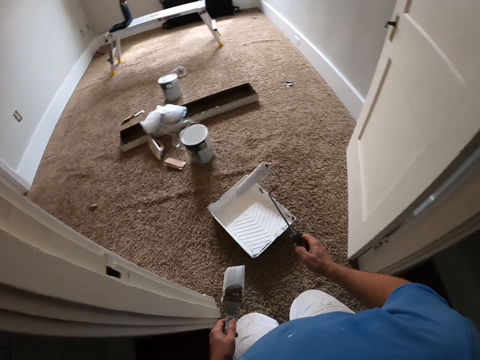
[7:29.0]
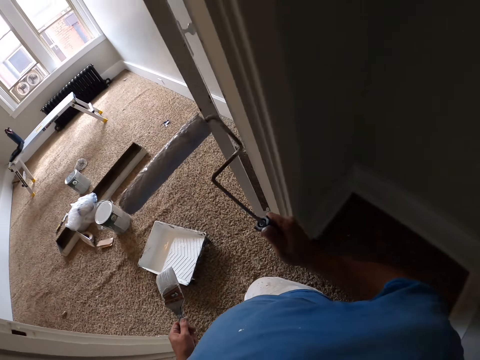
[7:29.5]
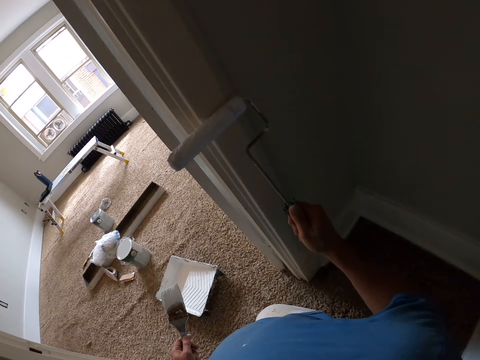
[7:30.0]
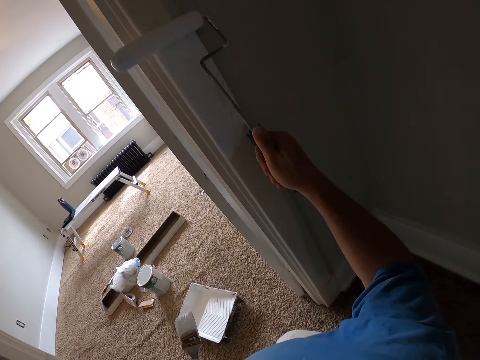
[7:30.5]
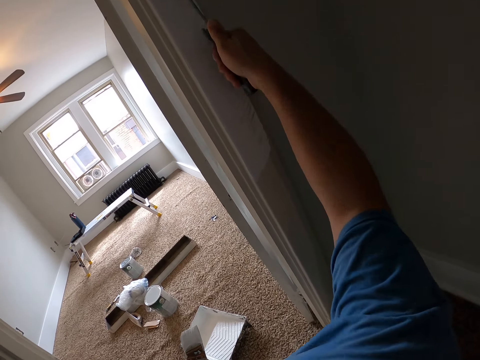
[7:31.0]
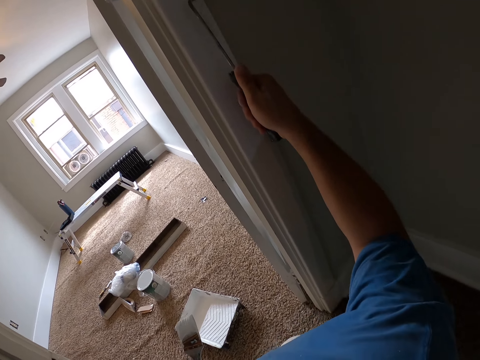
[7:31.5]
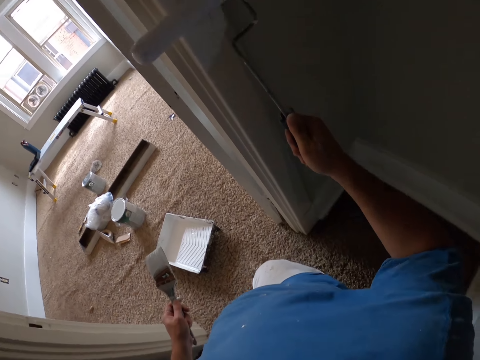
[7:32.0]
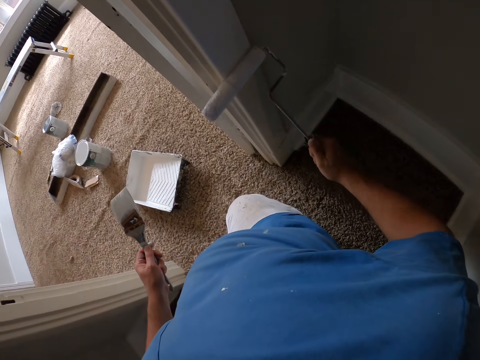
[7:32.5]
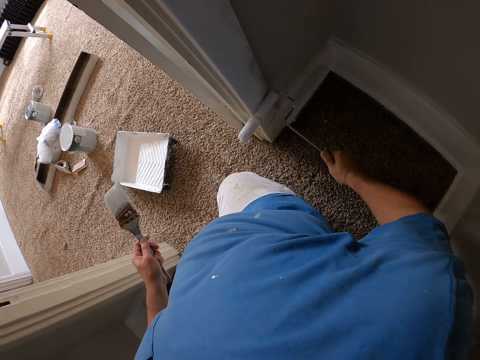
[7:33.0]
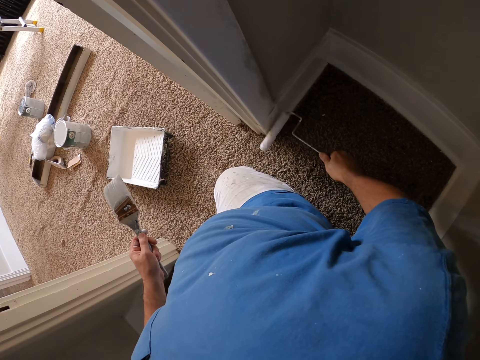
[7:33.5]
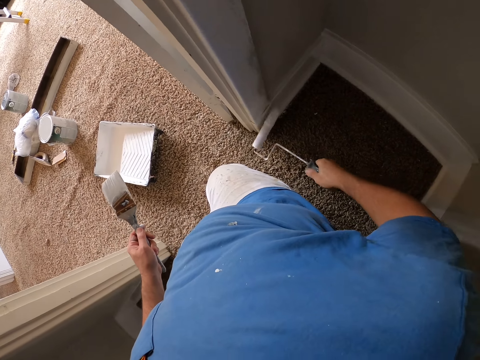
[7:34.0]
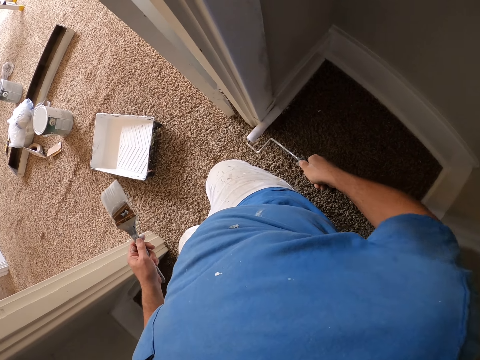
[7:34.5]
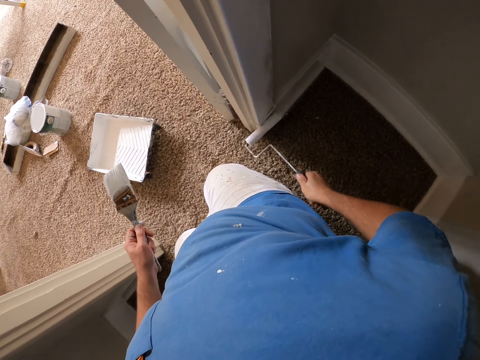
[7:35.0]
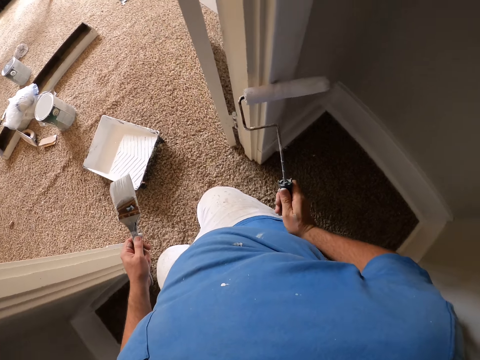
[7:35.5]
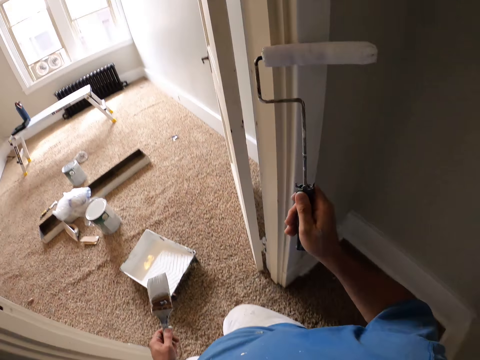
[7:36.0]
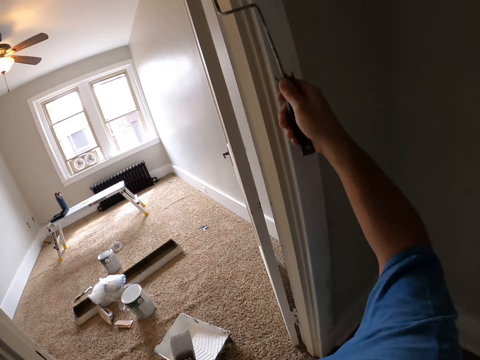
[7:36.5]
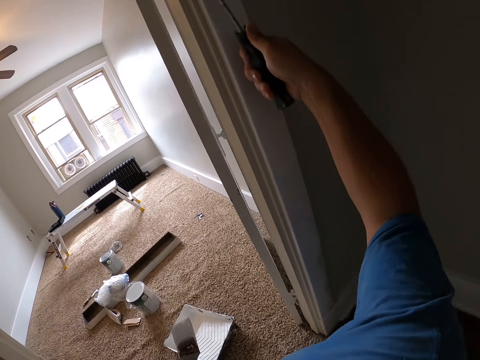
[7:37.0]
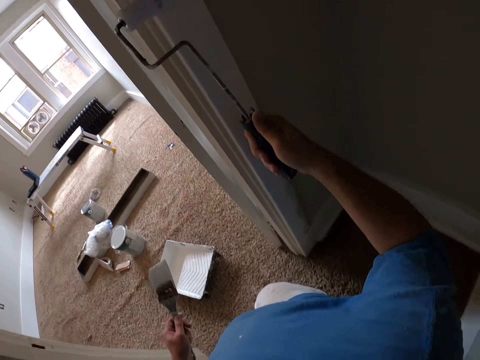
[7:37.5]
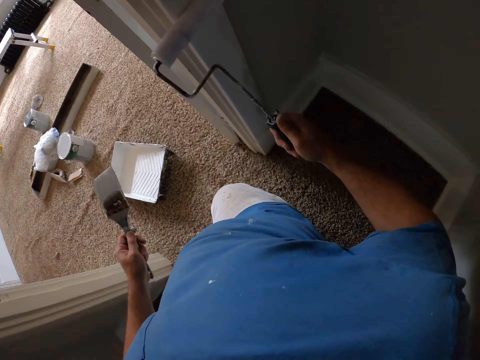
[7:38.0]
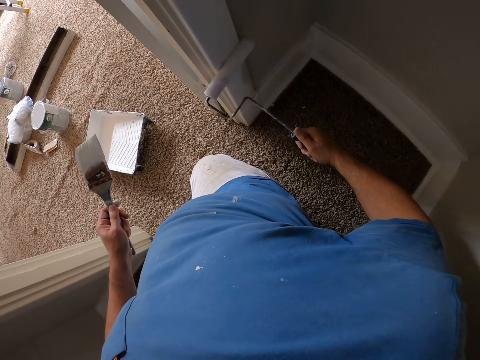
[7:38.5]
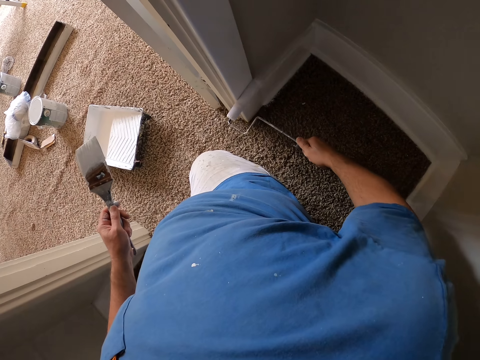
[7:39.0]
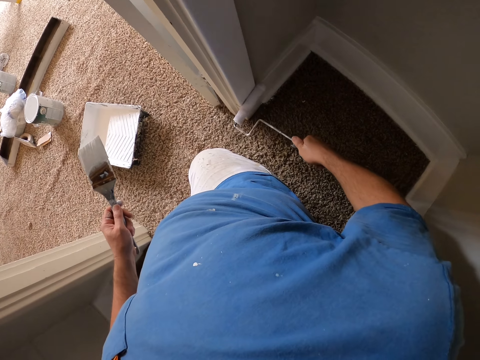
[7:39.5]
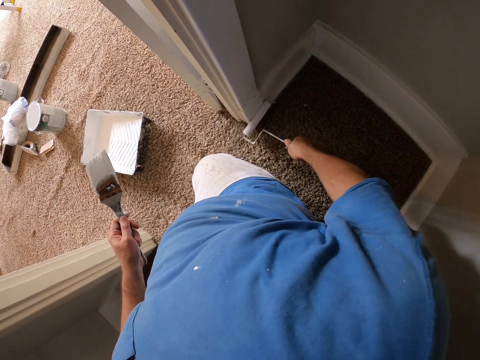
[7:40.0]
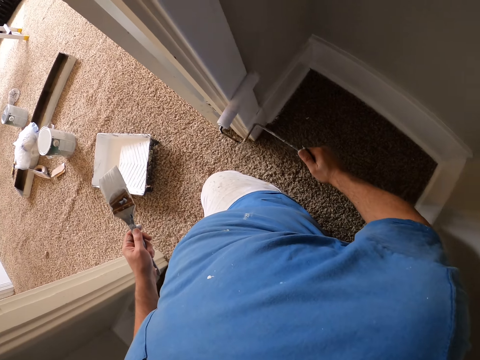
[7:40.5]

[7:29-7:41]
The camera wearer moves the paint roller towards the door side casing. They lift up the roller from the roller tray. They paint the door frame of the closet white with the roller. They turn the paint roller. They paint the door side casing using the paint roller.

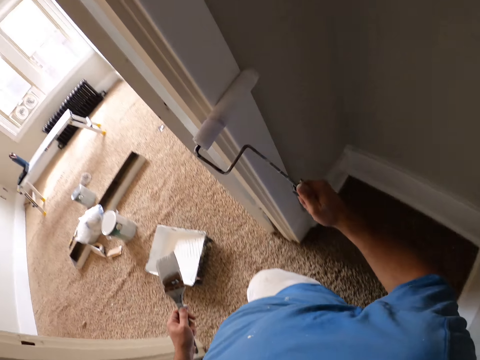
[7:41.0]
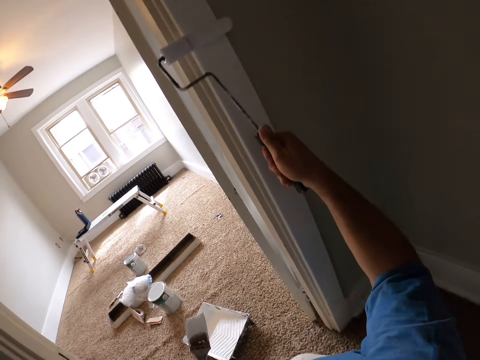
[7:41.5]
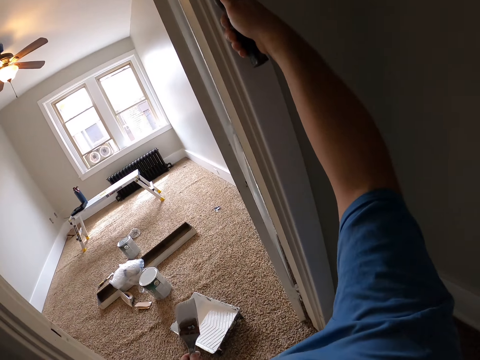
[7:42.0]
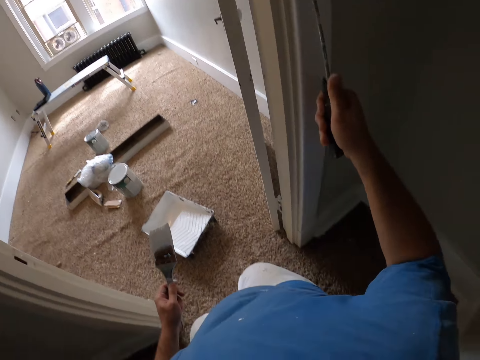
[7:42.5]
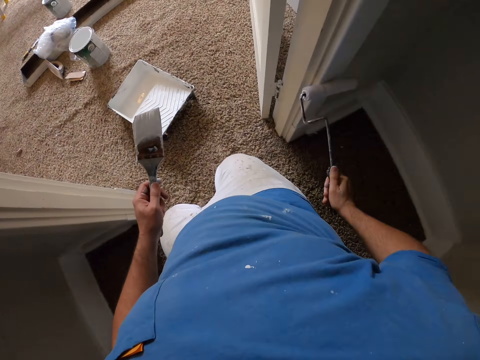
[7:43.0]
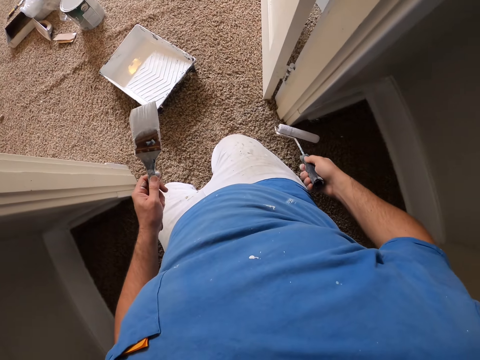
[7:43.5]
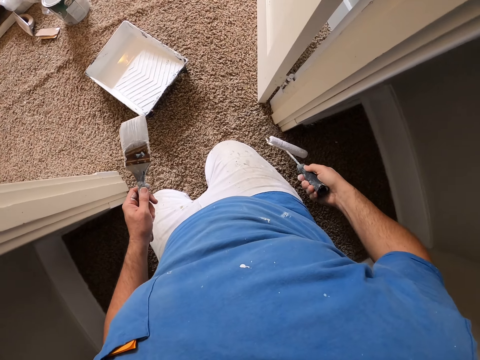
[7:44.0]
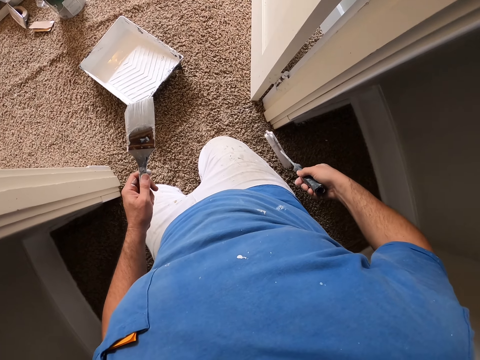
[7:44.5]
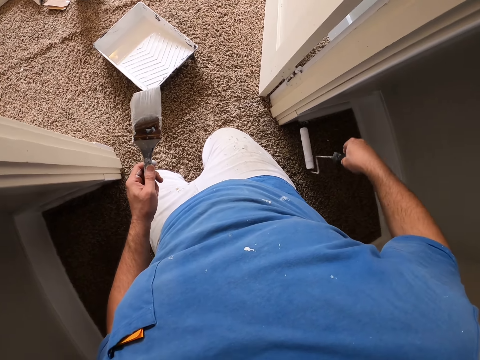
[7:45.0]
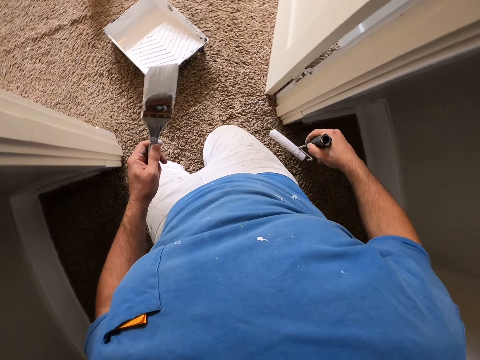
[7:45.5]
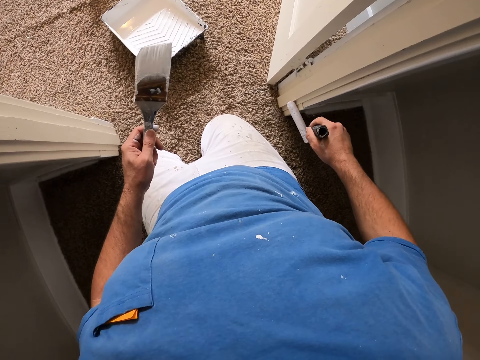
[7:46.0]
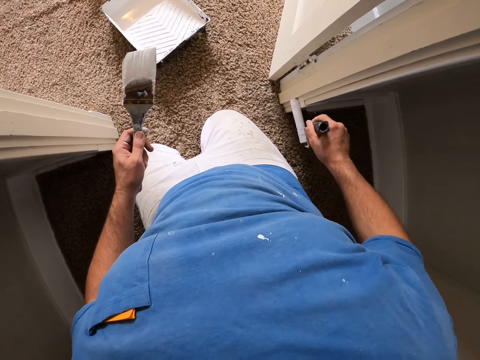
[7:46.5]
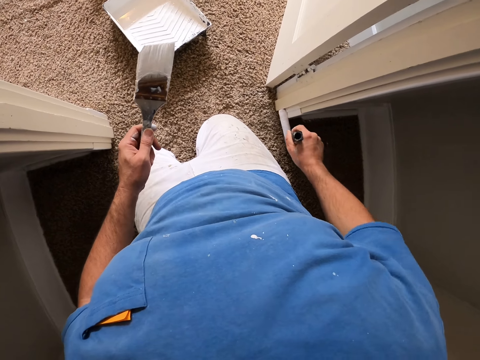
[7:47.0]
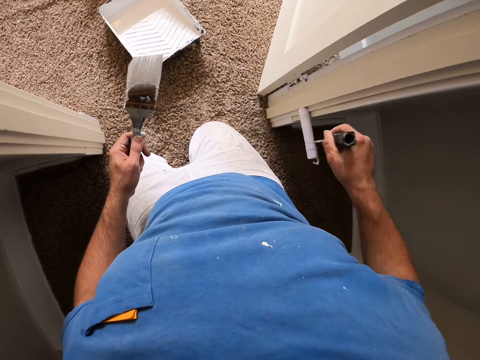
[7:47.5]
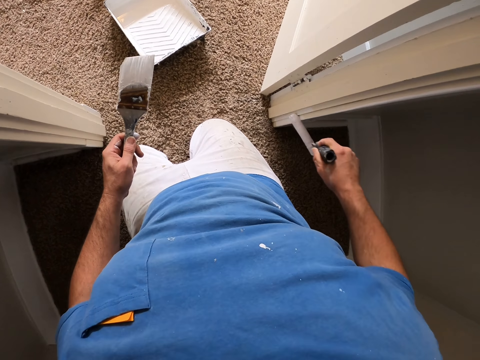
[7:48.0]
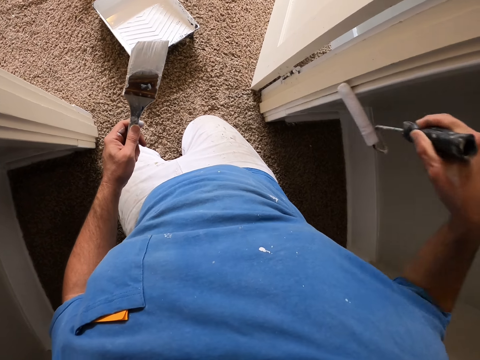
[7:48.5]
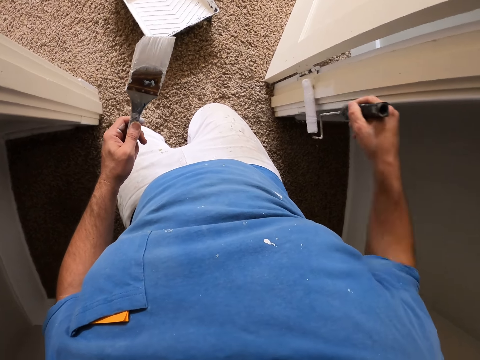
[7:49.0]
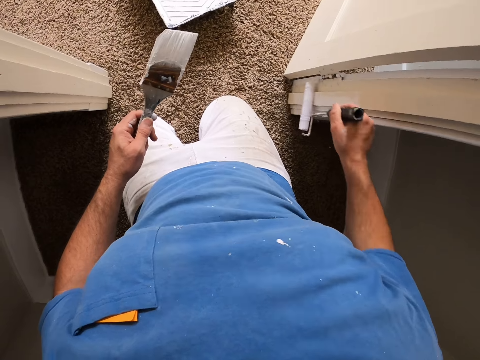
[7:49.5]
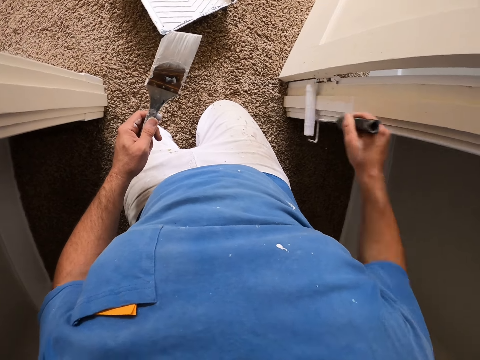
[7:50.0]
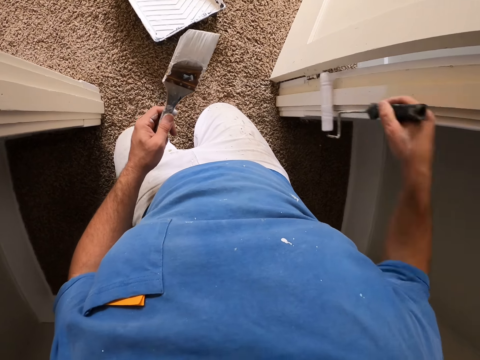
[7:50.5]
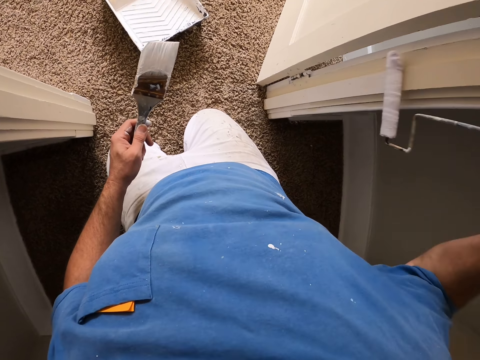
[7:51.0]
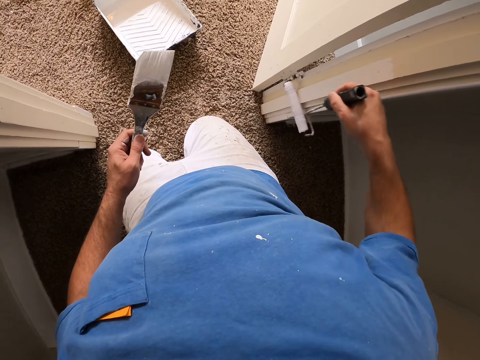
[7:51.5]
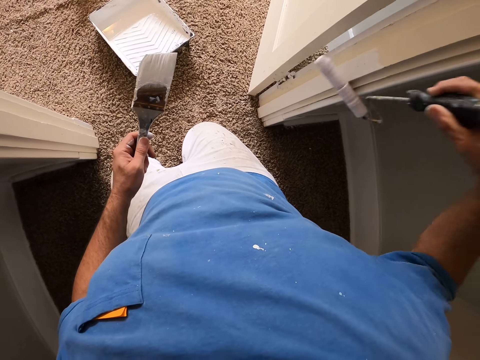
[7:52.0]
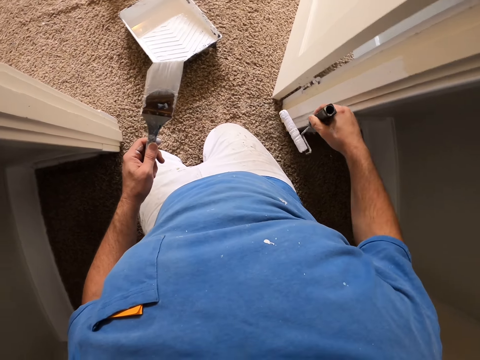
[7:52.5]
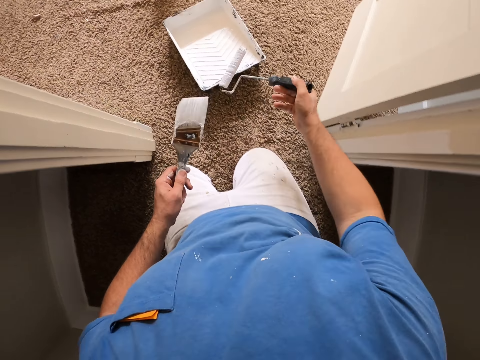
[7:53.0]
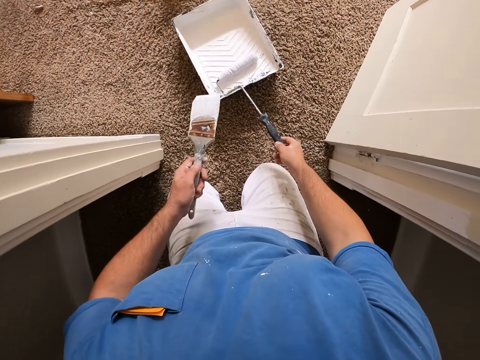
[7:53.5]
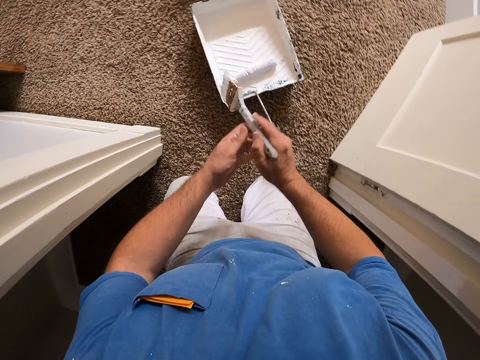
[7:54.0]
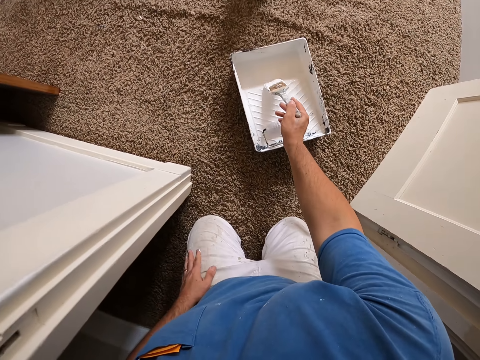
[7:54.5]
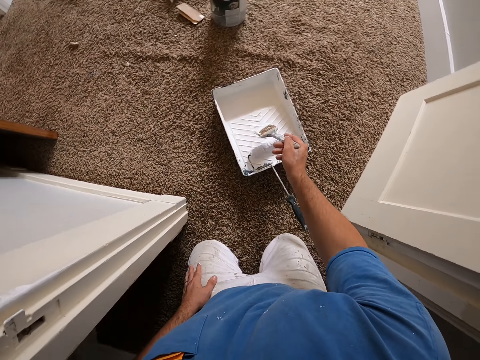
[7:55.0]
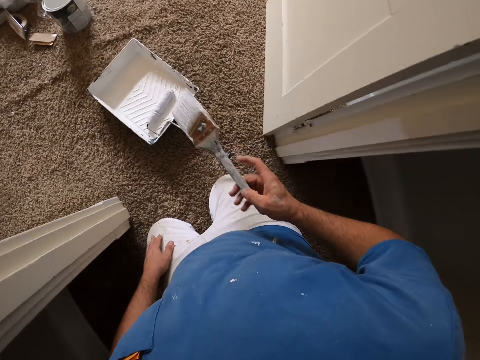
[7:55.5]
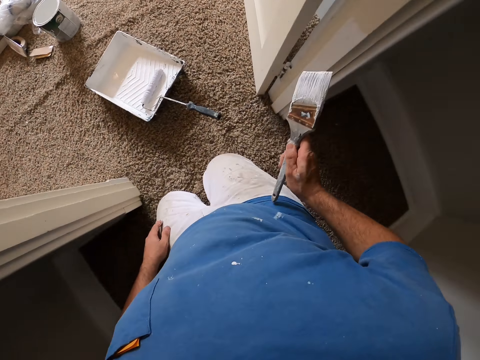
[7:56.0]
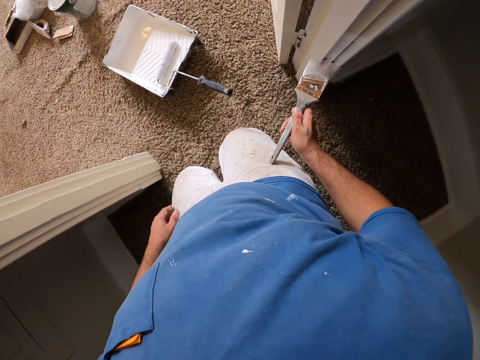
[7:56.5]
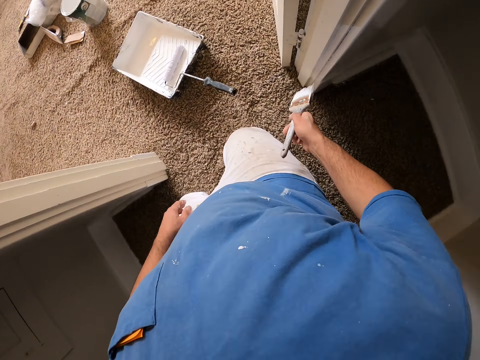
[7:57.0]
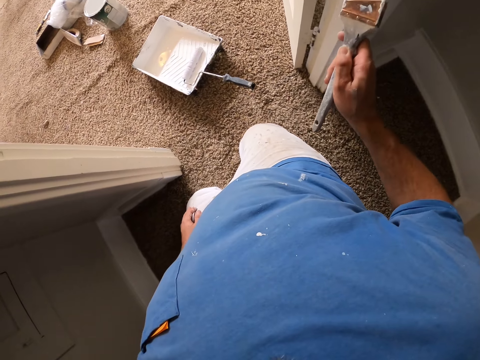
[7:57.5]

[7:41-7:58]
The camera wearer stops painting the door side casing using the paint roller. He adjusts the roller in his hand. He turns the paint roller. He paints the door frame white with the roller. He moves the paint roller towards the paint tray. He stops painting the door side casing using the paint roller. He removes the roller from the door frame. He places the paint roller down on the paint tray. He moves the paint brush towards the paint tray. He transfers the paint brush from his left hand to his right hand. He moves the paint brush towards the paint tray. He dips the paint brush in the white paint on the paint tray. He moves the paint brush towards the side door casing. He lifts up the paint brush from the white paint. He paints the door frame white with the paint brush.
